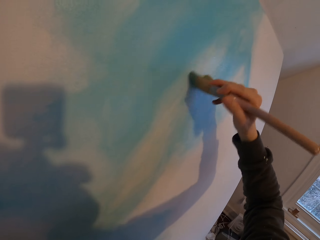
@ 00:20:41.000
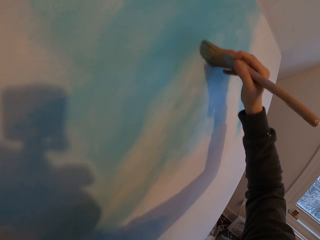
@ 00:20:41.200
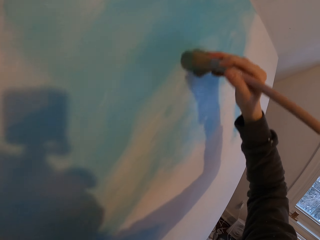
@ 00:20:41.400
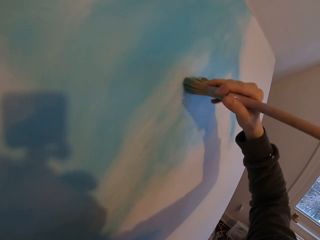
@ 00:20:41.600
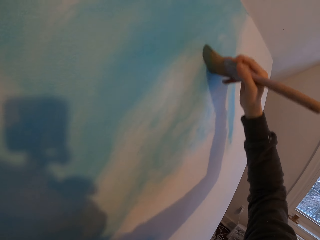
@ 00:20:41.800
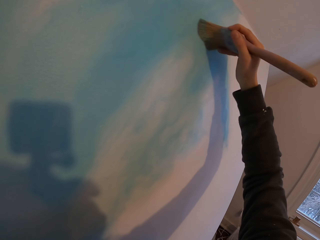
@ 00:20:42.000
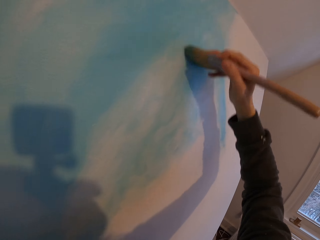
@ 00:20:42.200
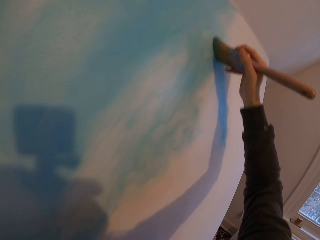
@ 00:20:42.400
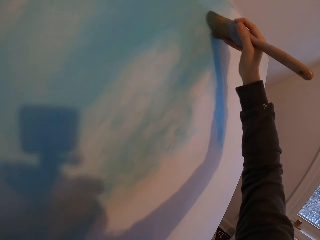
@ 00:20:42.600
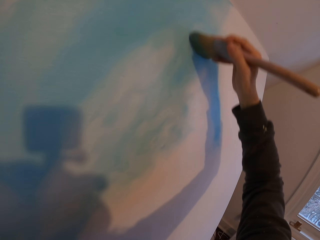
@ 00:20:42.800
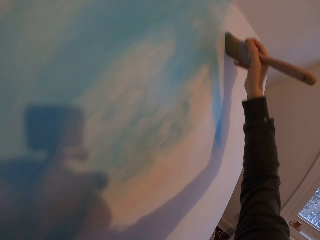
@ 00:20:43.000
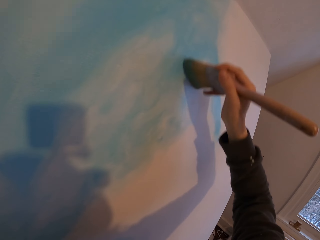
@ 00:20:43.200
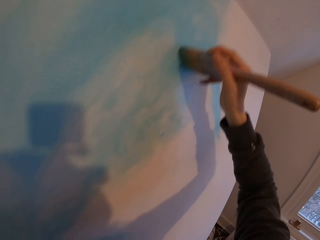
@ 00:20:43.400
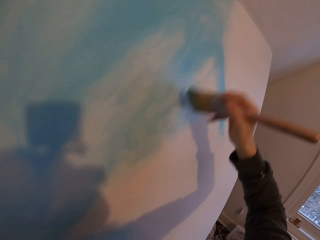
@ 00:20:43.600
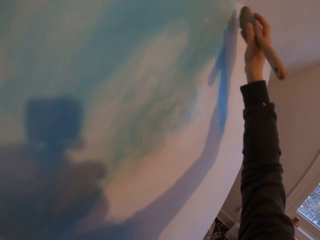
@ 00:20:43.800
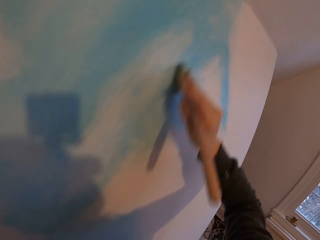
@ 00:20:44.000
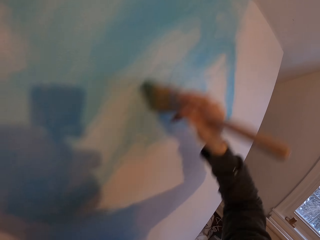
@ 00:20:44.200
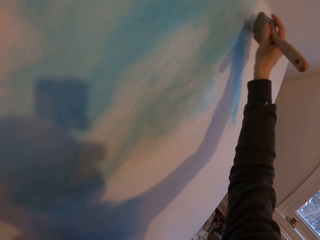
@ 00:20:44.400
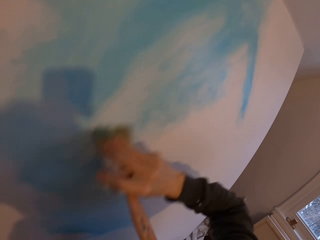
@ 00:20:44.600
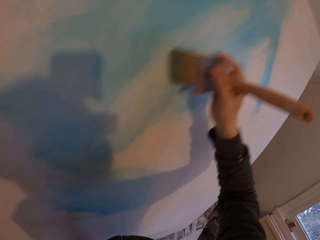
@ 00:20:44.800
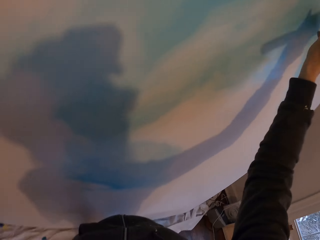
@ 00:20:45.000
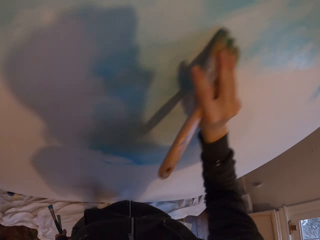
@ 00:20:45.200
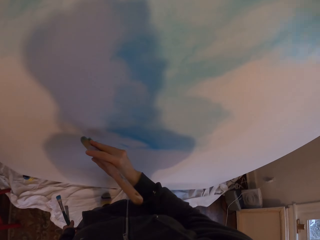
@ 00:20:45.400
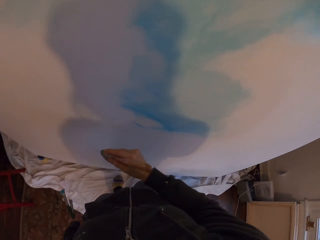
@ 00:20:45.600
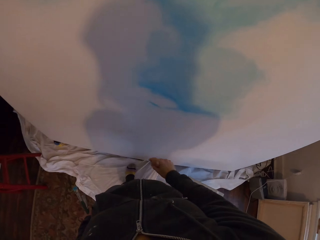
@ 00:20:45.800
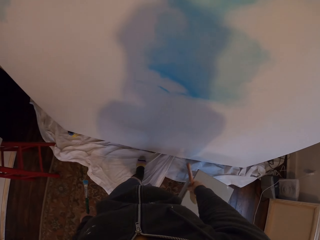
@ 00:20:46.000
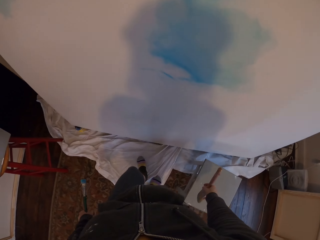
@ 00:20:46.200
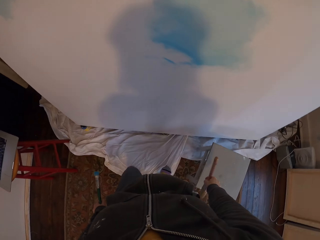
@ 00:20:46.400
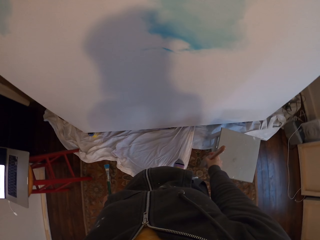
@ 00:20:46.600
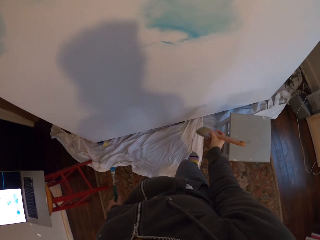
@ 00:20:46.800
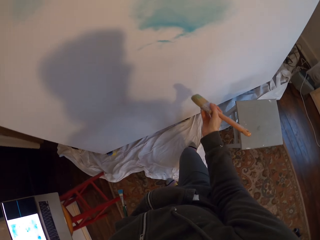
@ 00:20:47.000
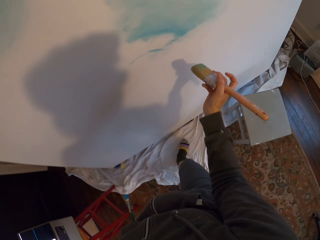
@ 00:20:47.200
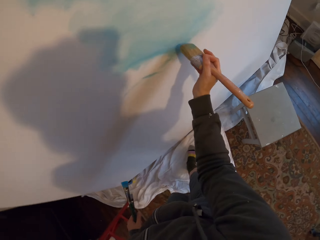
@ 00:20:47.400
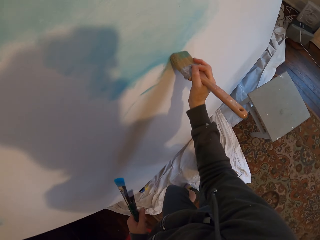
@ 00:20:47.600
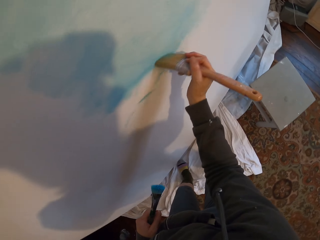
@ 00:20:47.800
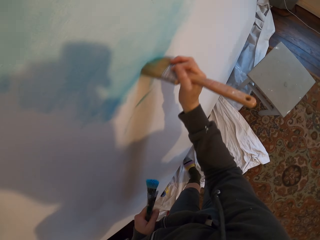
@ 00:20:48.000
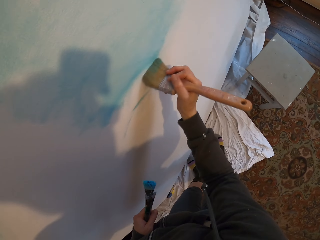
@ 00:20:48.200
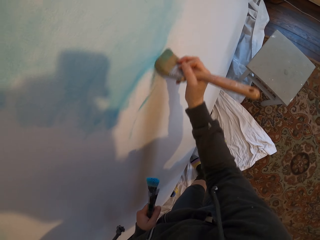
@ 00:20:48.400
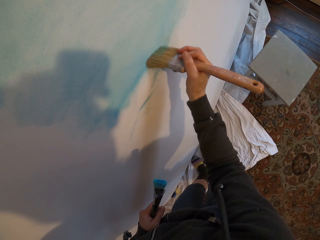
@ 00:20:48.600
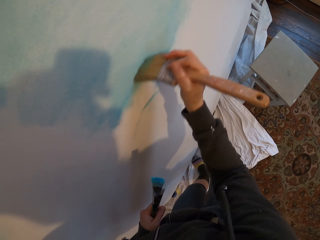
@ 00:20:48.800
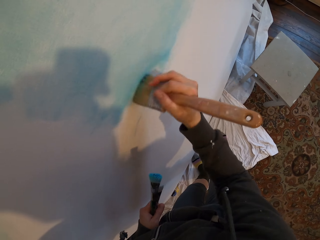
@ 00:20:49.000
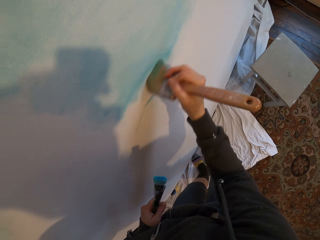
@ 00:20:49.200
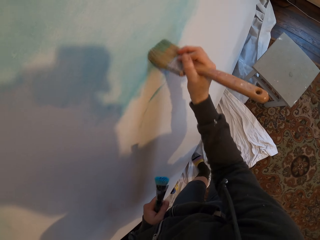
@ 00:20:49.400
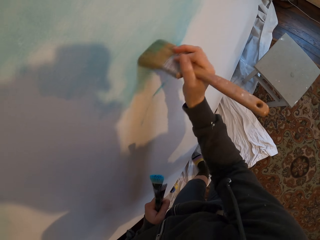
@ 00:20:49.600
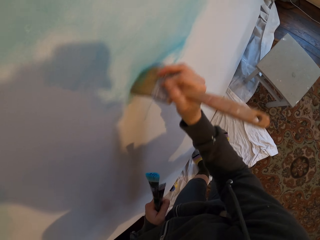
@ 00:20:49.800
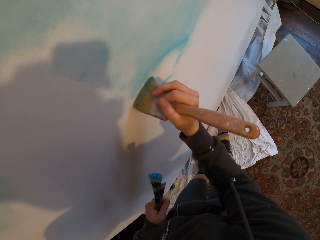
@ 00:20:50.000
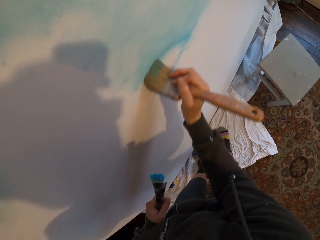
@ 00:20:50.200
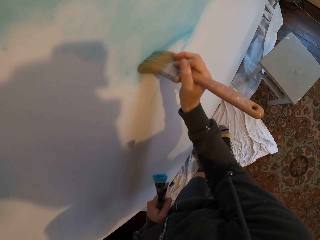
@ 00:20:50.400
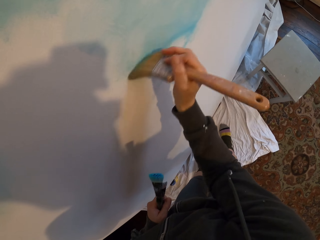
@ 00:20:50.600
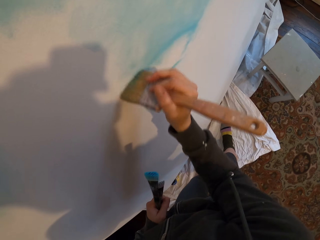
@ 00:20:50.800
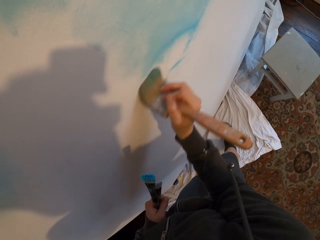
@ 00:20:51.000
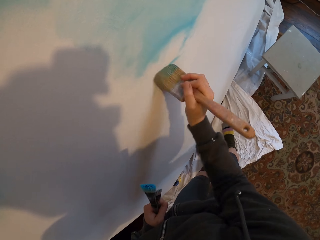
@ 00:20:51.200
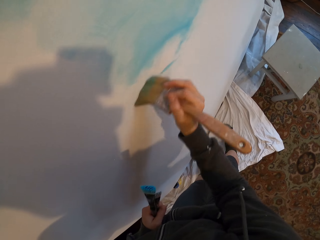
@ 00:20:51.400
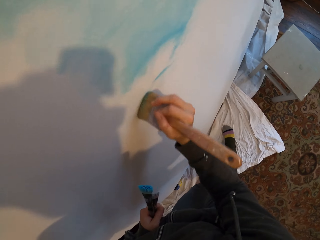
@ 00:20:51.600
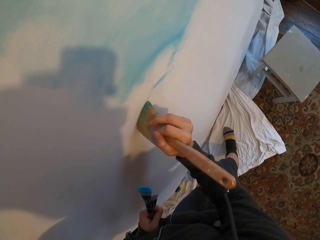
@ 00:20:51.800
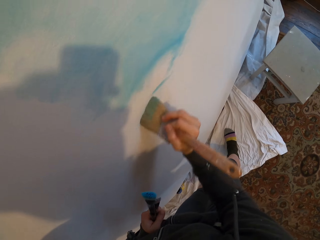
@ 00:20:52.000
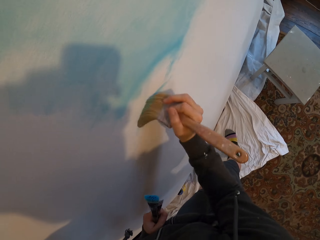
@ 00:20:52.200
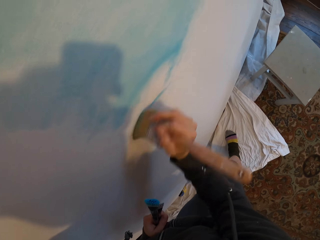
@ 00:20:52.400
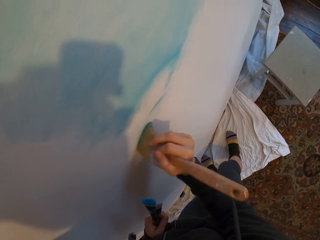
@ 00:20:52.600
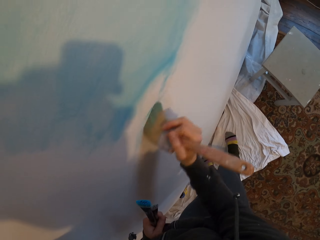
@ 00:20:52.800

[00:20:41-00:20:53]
The camera wearer walks around. They paint the board.

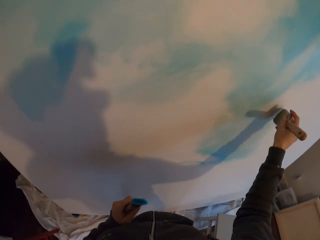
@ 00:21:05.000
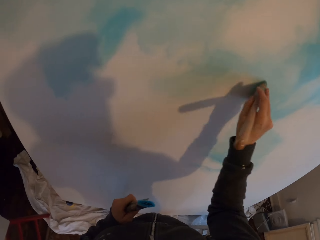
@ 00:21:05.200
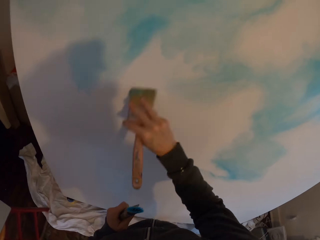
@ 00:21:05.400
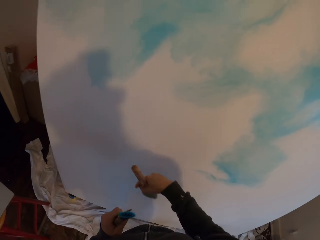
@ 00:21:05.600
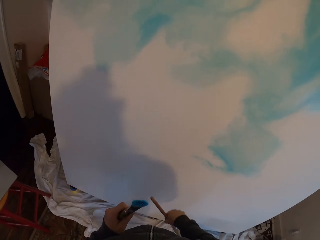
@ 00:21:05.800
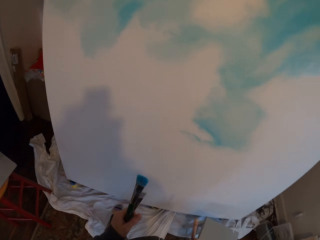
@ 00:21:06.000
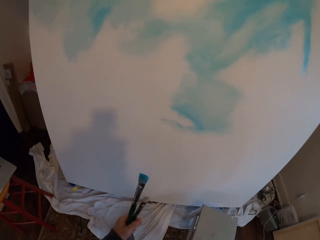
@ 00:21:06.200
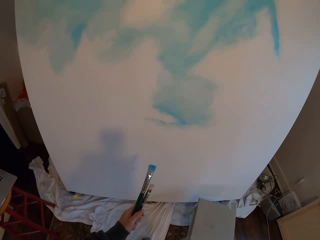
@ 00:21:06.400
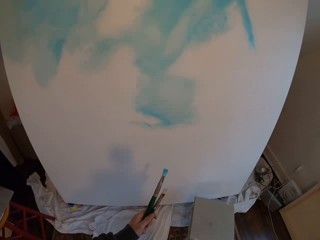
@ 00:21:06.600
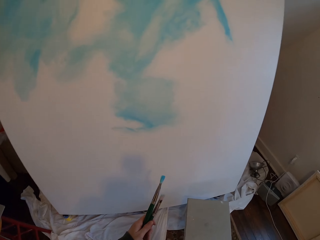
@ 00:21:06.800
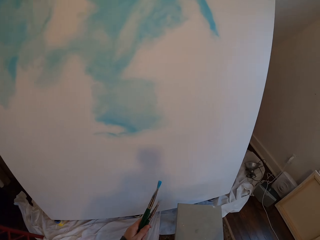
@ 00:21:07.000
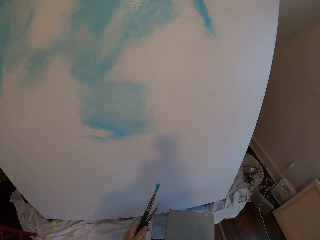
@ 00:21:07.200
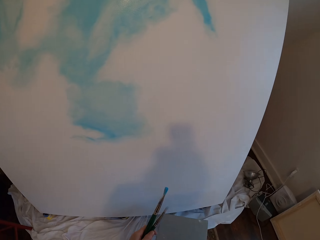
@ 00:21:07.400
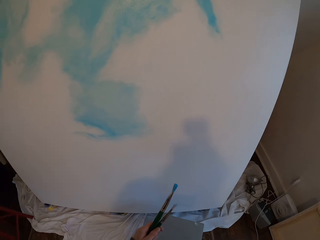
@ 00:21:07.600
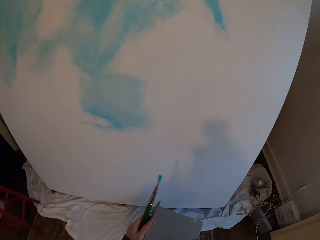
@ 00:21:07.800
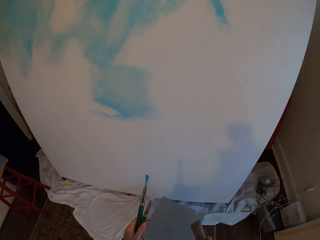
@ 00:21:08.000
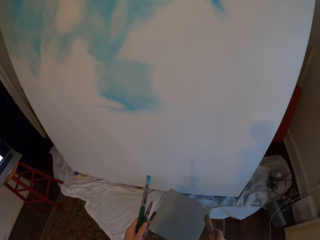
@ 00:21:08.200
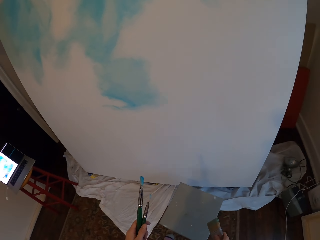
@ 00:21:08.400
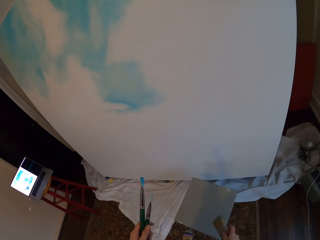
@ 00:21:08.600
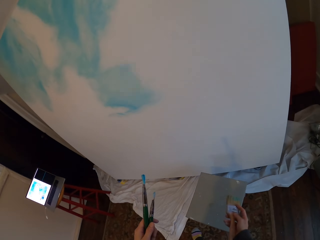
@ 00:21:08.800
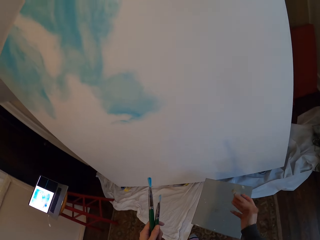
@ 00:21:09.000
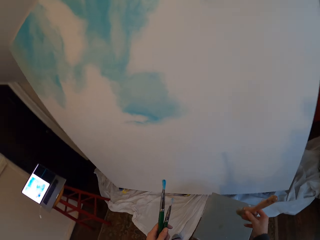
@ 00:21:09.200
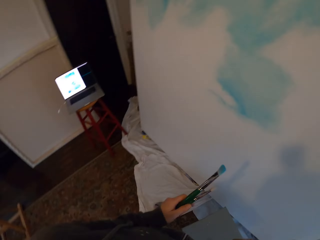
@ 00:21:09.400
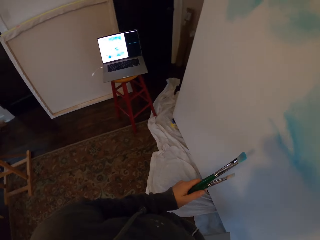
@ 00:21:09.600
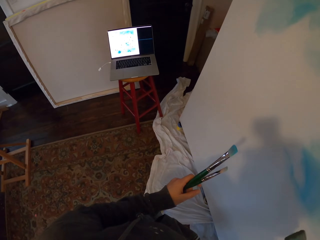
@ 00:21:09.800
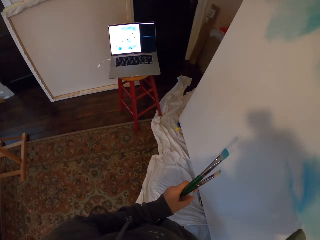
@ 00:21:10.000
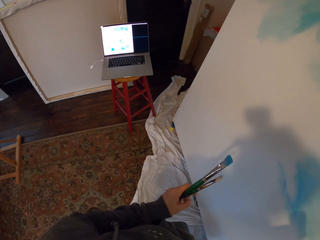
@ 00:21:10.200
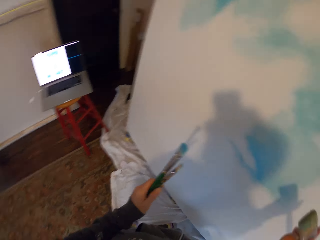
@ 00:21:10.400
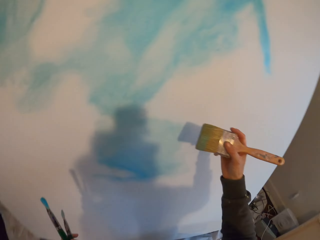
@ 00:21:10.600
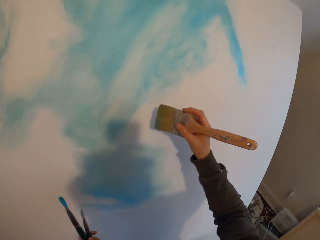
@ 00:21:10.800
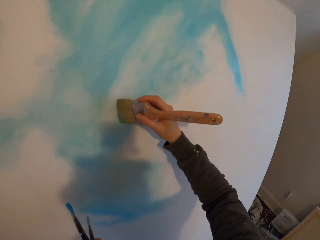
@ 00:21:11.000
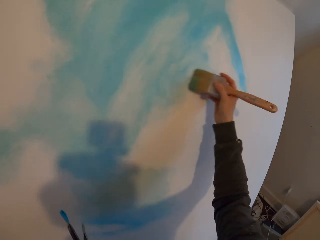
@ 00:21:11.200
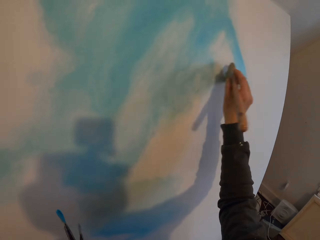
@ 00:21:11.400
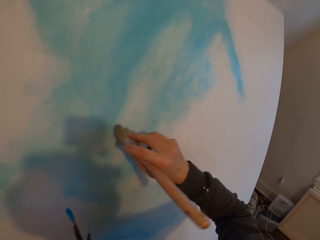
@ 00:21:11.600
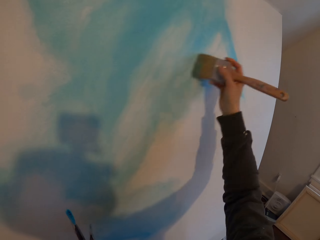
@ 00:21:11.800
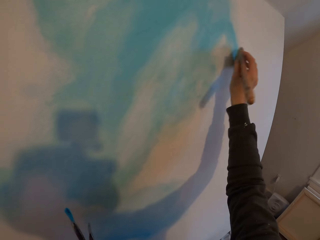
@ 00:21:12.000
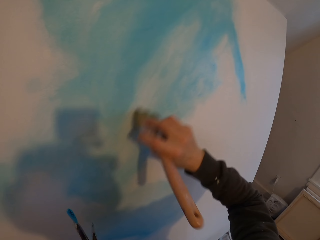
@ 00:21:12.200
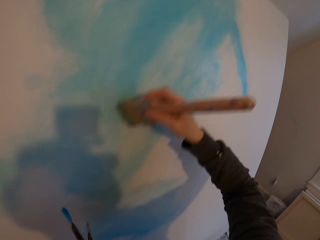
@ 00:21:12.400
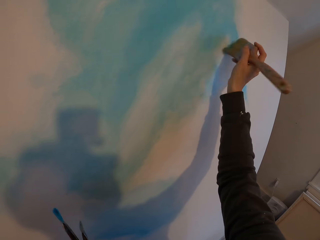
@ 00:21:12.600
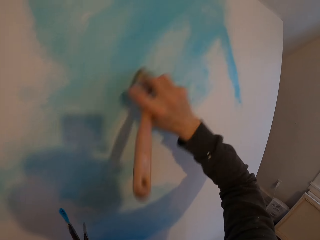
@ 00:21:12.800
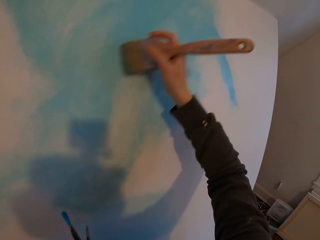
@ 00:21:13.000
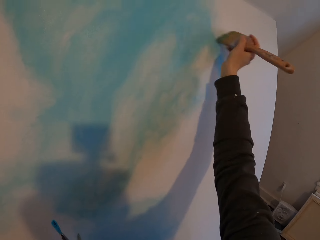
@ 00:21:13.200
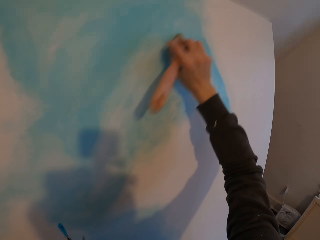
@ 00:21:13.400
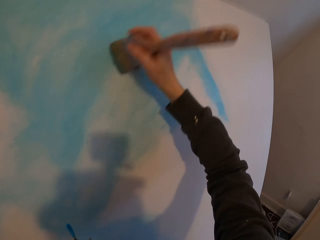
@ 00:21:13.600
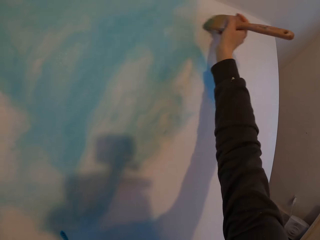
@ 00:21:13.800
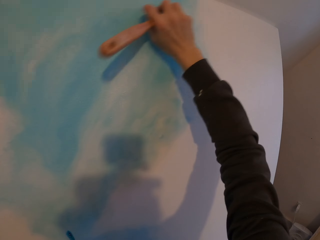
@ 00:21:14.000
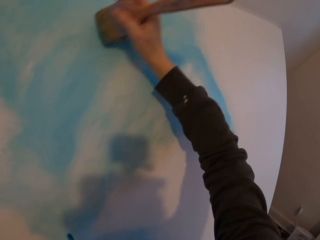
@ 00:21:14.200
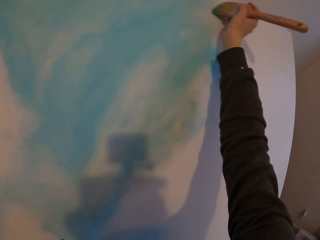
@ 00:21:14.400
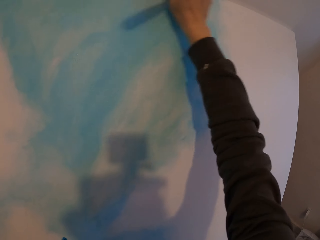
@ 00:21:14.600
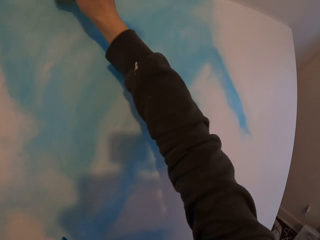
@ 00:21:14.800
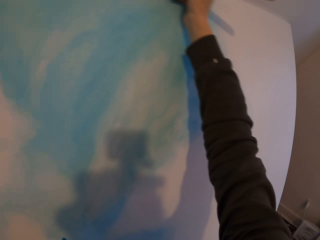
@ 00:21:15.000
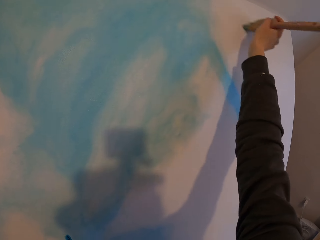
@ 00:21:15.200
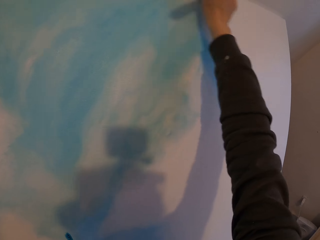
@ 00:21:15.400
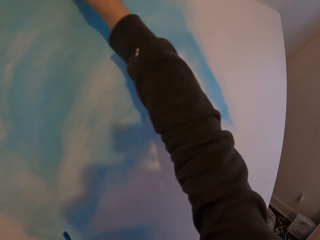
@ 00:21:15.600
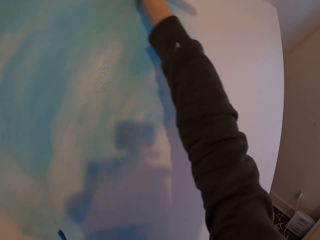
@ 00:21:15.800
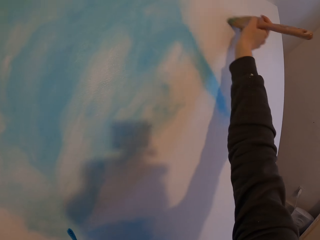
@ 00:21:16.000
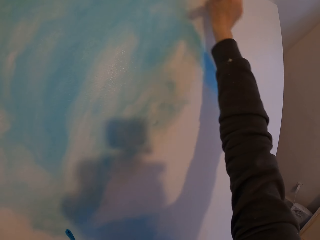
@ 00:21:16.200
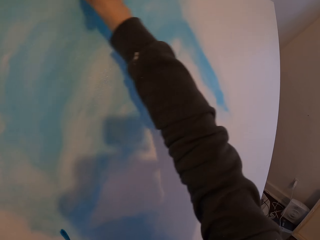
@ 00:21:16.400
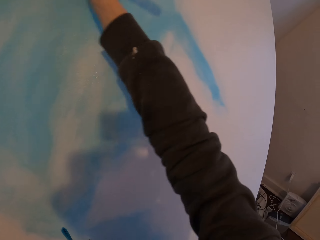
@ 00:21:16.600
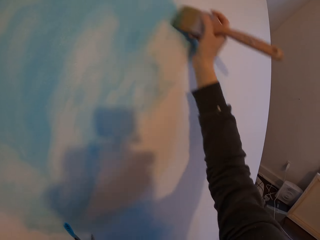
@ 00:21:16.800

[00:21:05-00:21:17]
The camera wearer walks around. They look at the laptop. They paint the board.
